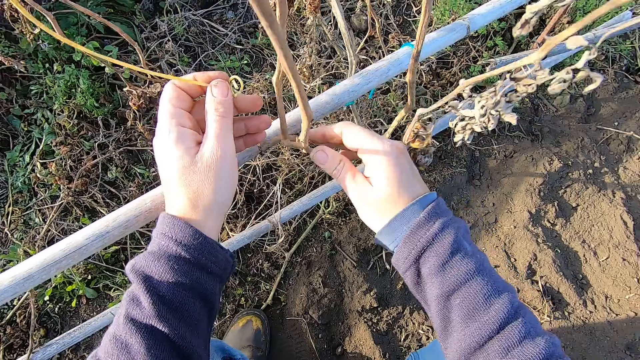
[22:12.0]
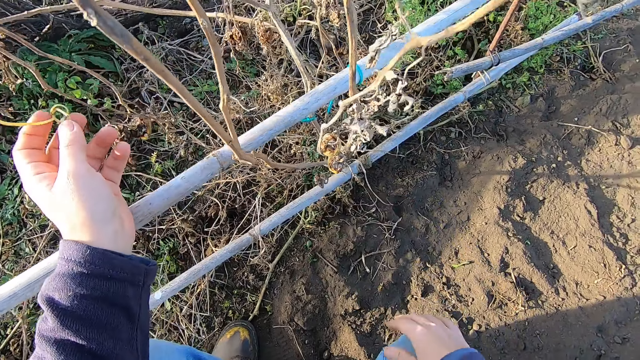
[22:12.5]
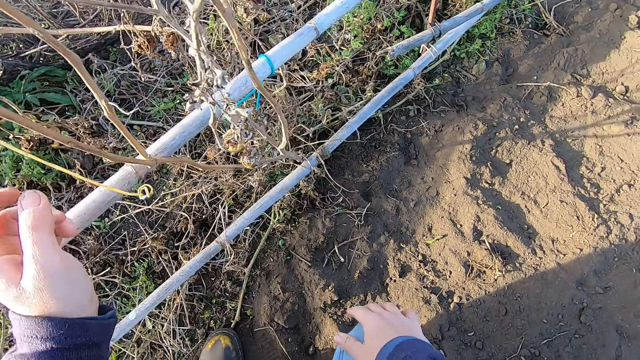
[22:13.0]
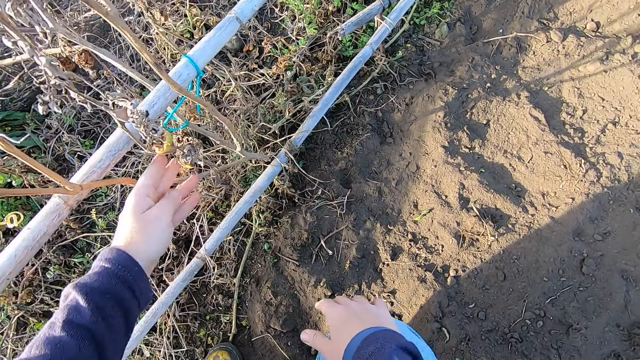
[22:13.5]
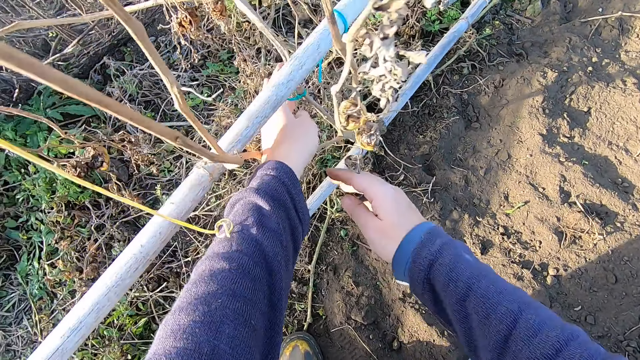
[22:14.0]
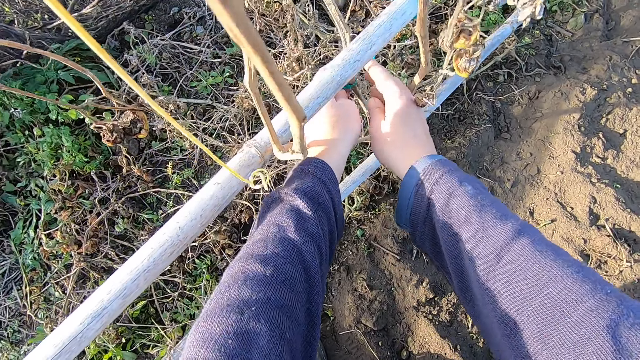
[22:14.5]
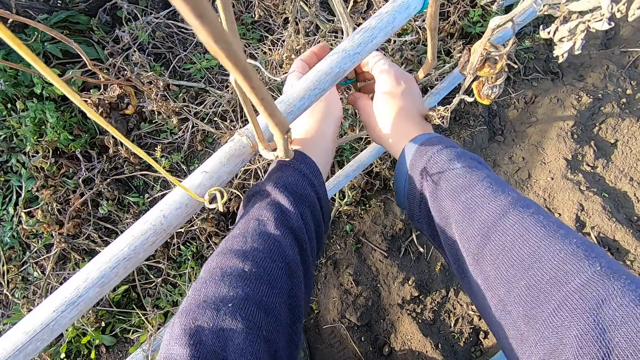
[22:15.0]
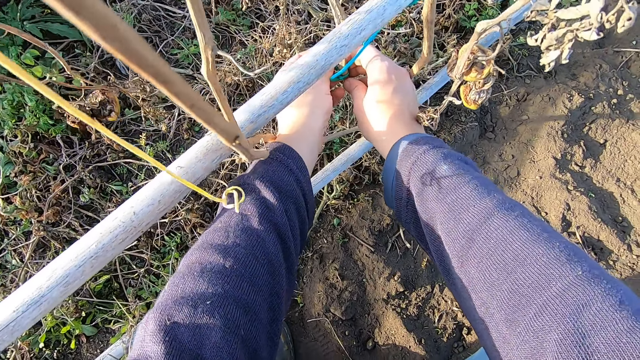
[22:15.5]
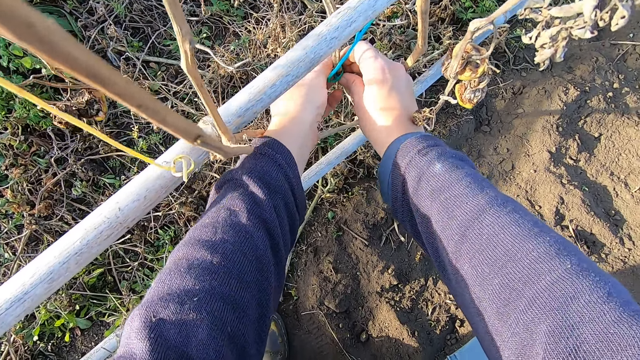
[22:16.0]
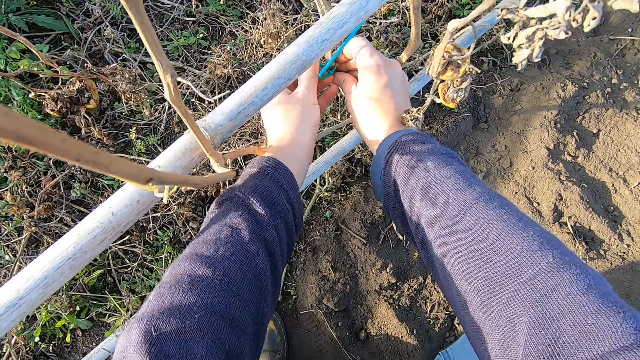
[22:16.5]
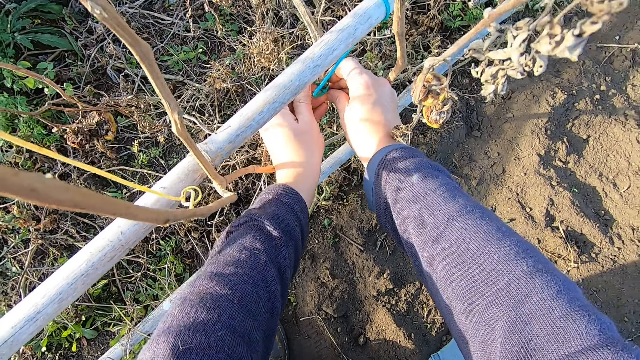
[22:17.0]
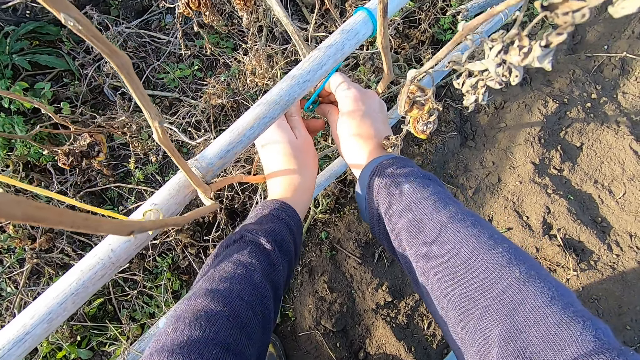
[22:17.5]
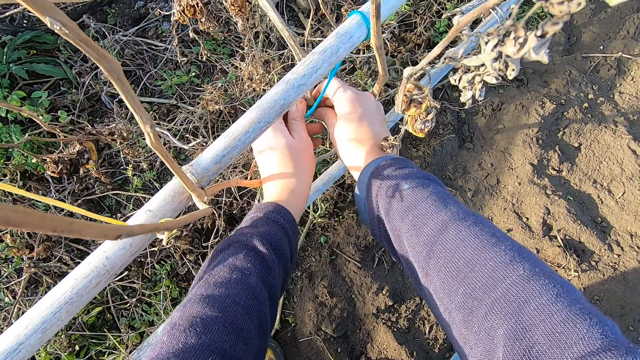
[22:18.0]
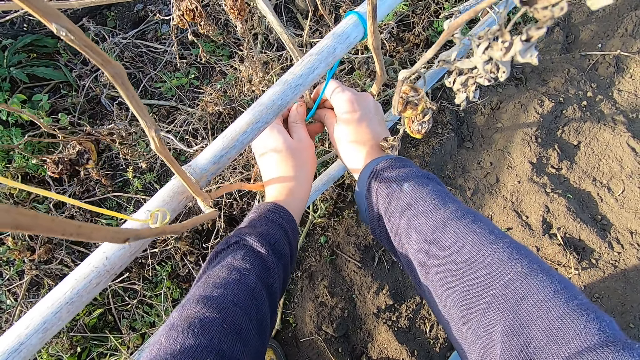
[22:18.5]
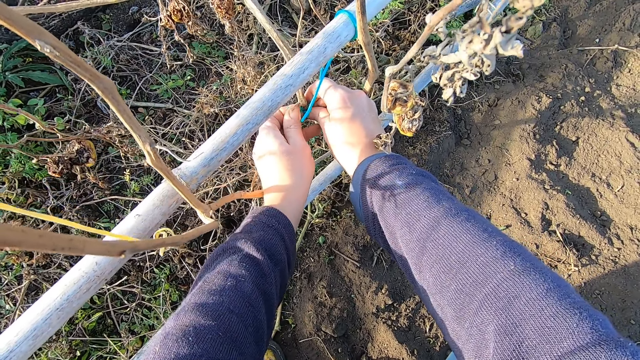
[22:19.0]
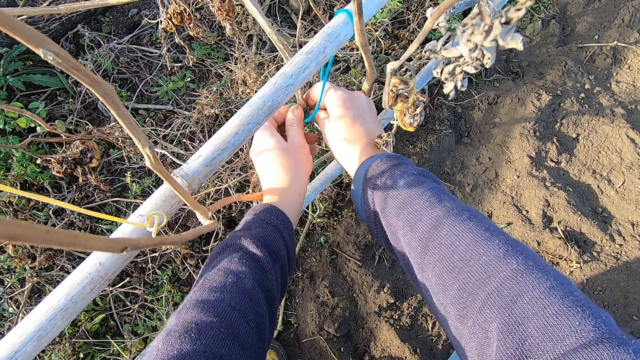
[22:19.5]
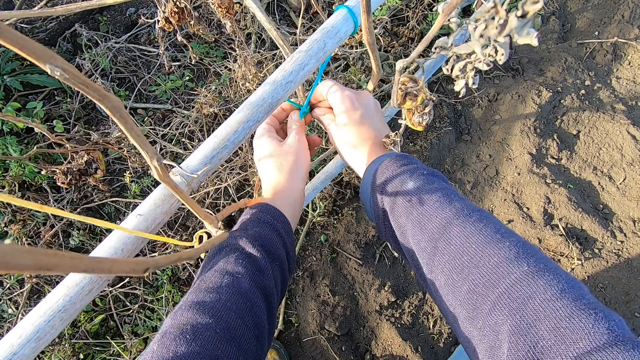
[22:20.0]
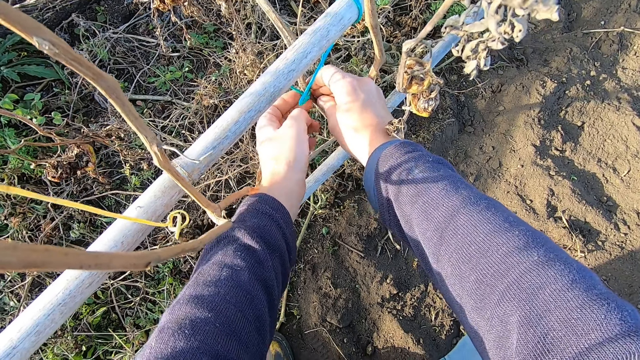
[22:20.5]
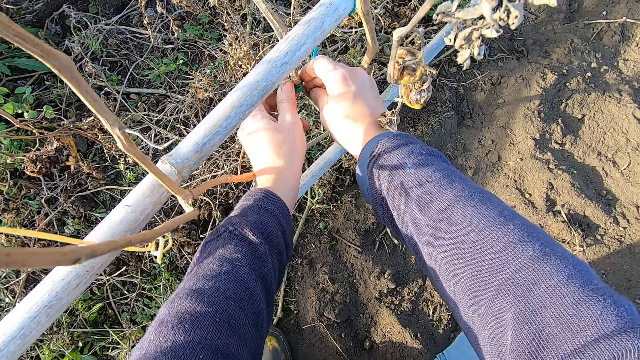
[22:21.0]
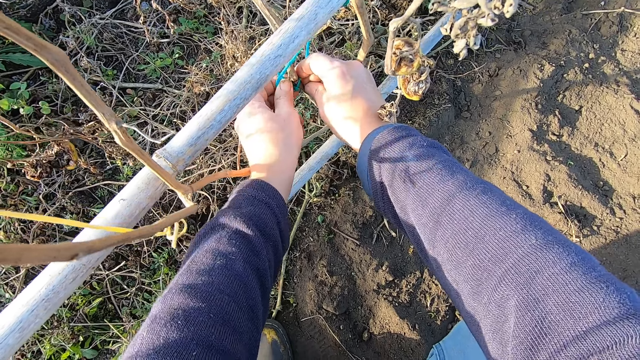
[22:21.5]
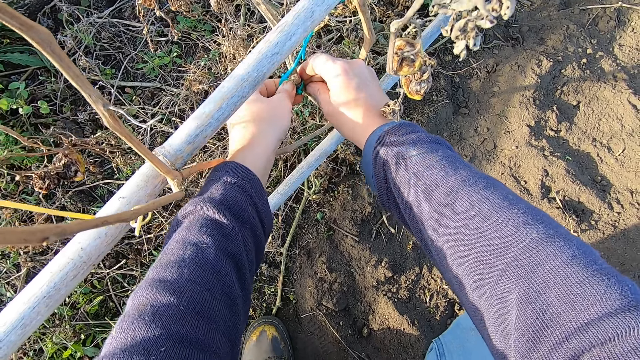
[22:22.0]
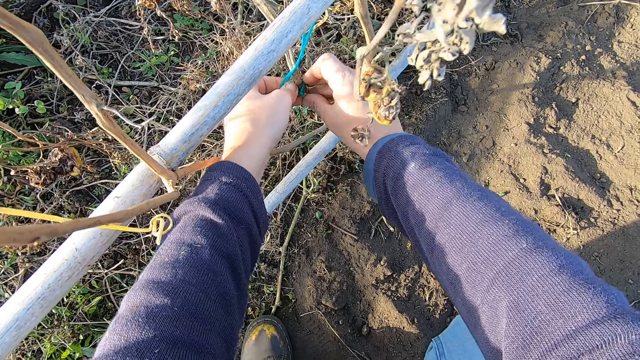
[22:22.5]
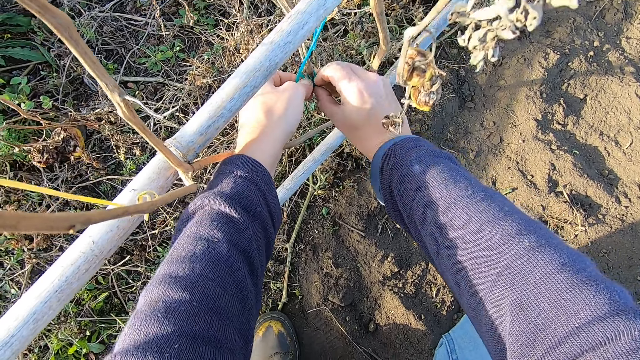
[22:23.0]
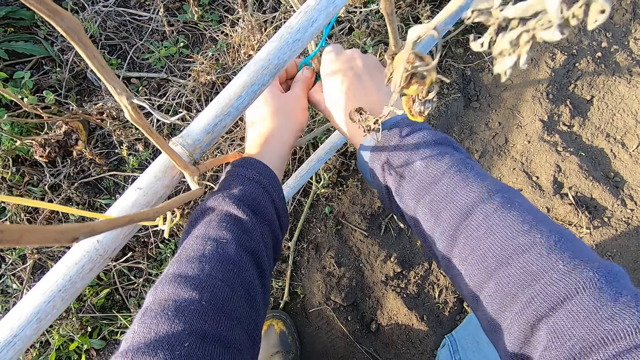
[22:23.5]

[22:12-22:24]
The camera wearer stares at the ground. They untie a rope.

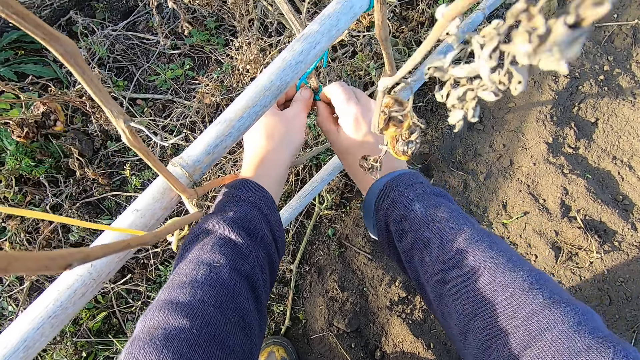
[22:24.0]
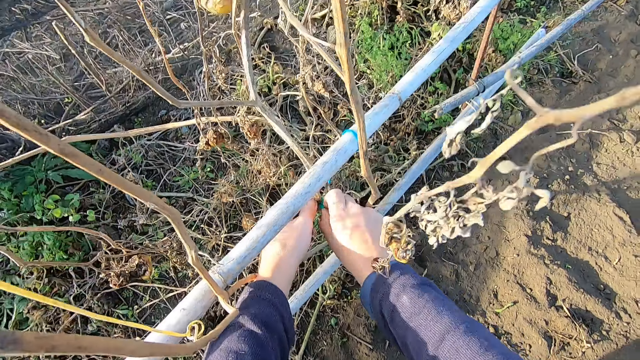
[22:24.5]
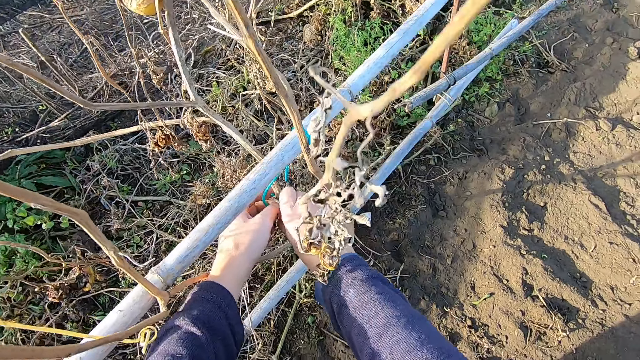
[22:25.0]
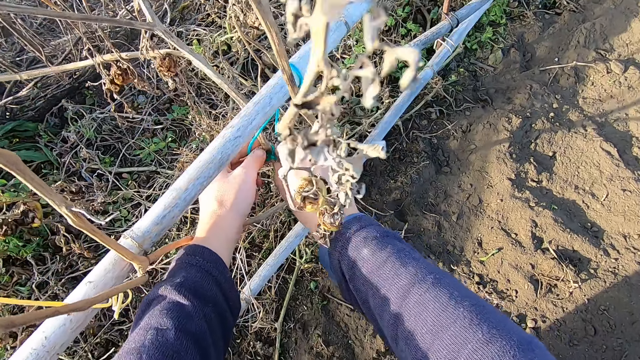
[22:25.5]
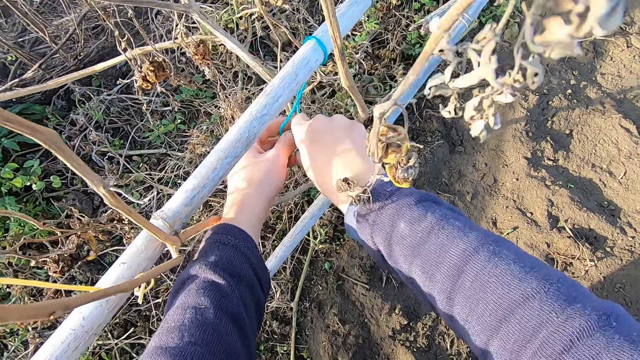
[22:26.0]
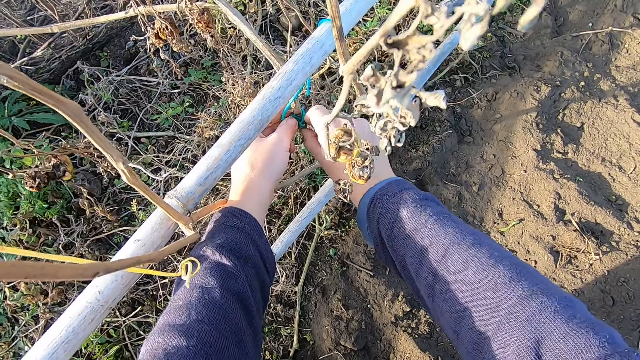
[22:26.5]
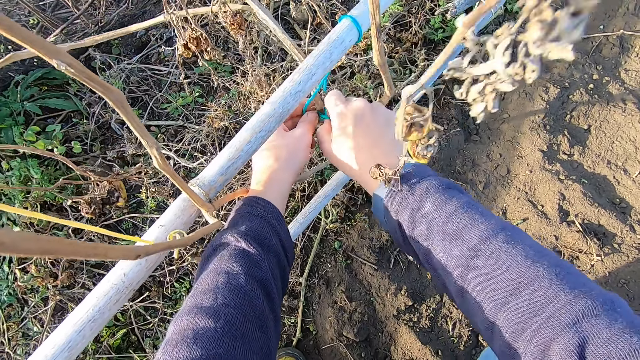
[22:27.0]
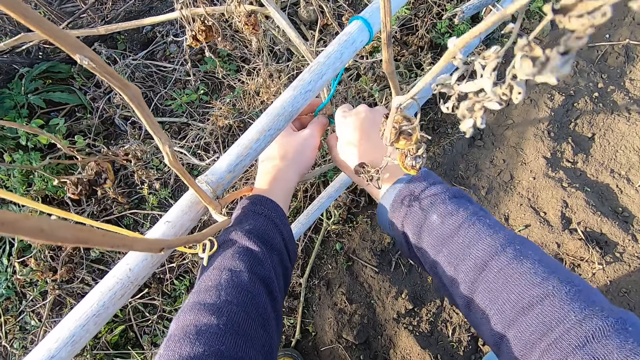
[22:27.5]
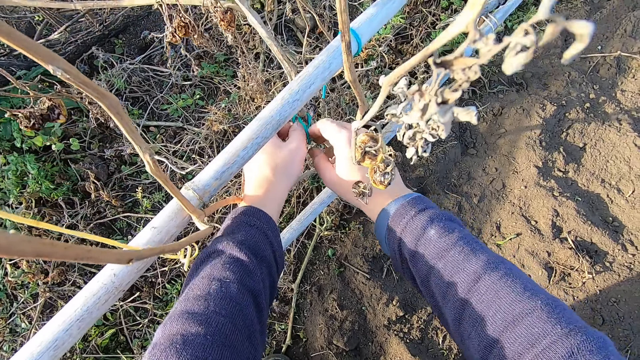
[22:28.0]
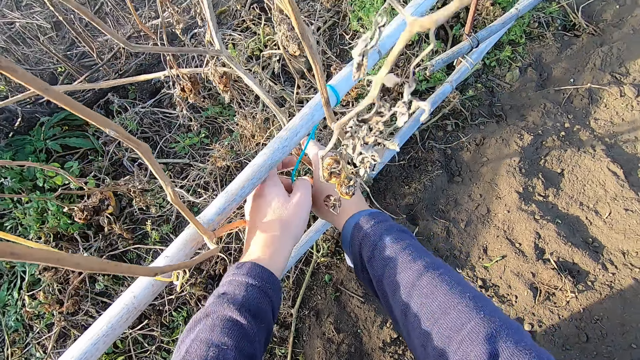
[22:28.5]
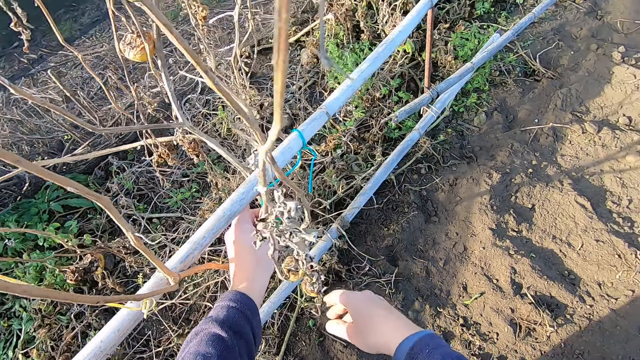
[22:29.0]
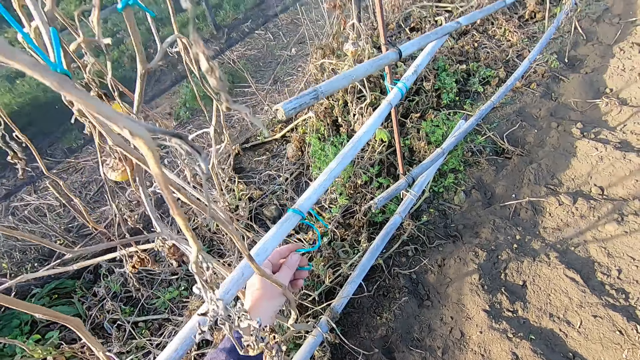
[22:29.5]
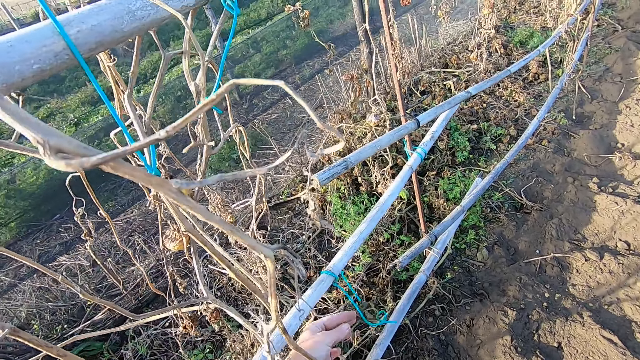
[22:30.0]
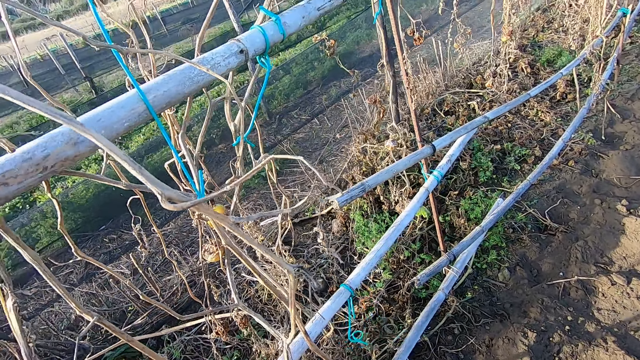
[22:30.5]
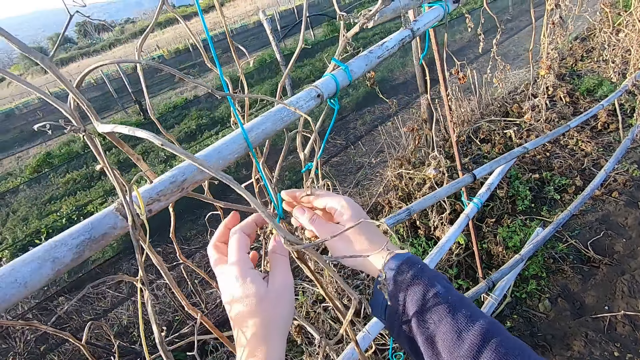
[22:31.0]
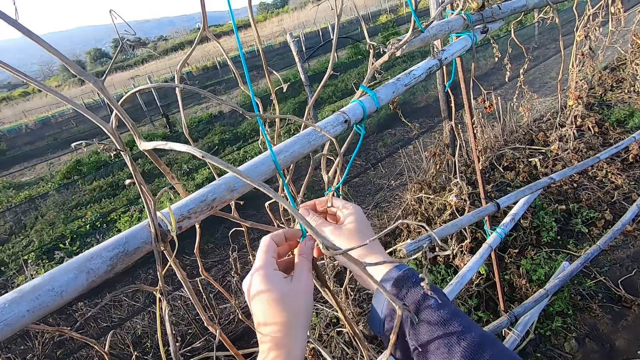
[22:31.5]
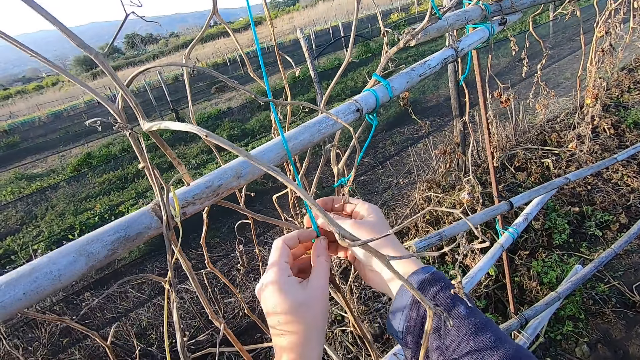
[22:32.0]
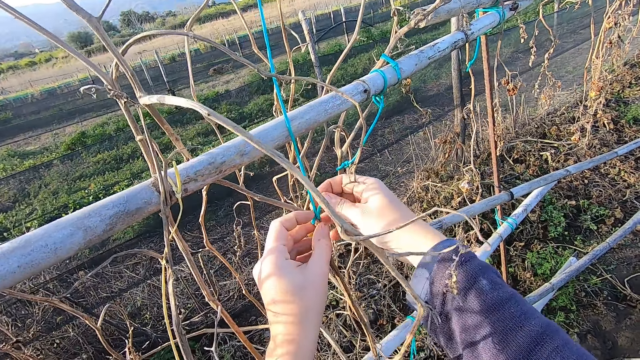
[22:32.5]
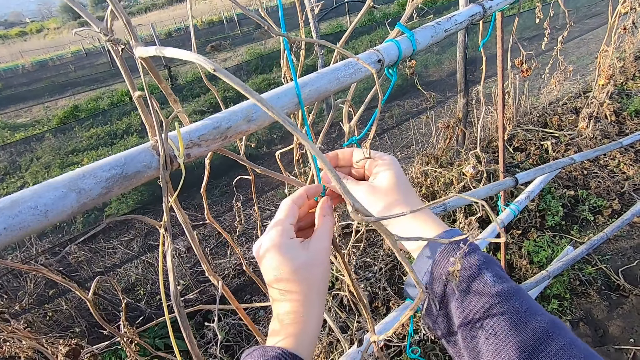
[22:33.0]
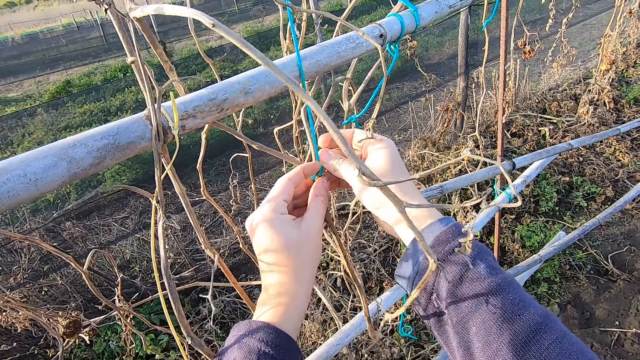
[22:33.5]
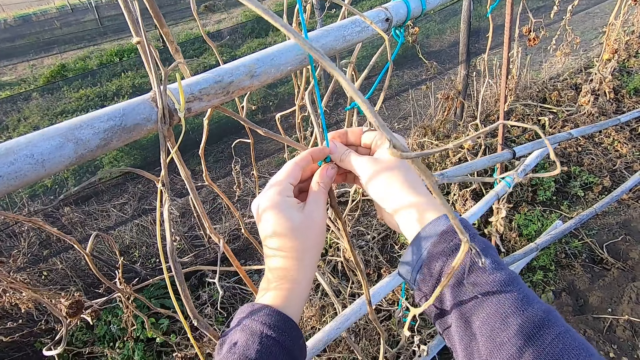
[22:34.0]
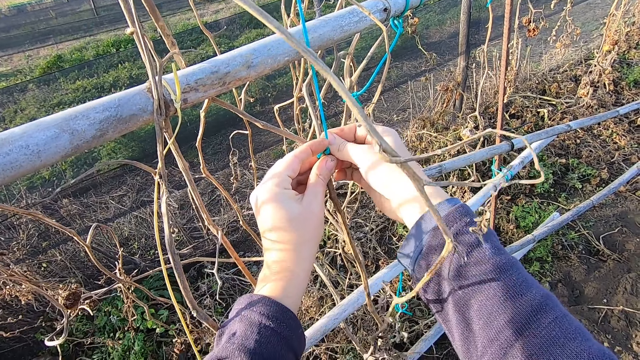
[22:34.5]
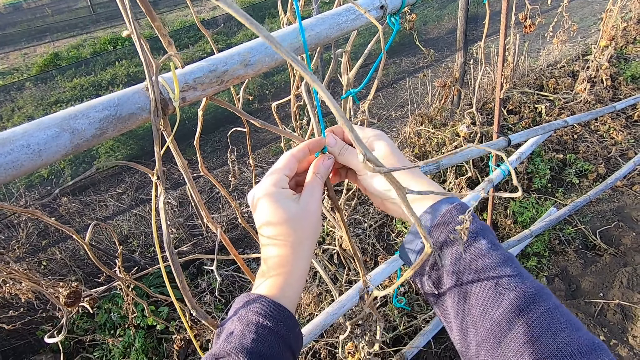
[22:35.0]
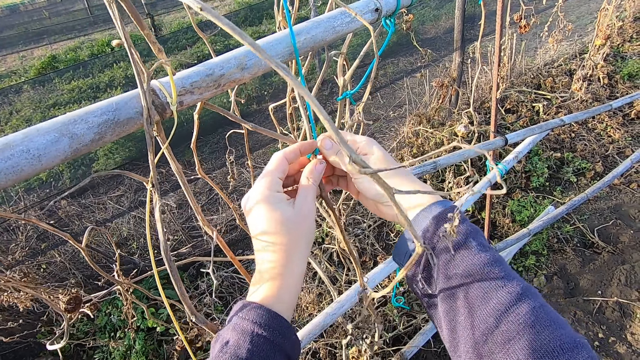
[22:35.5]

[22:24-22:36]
The camera wearer stares at the plant. They untie a rope.
